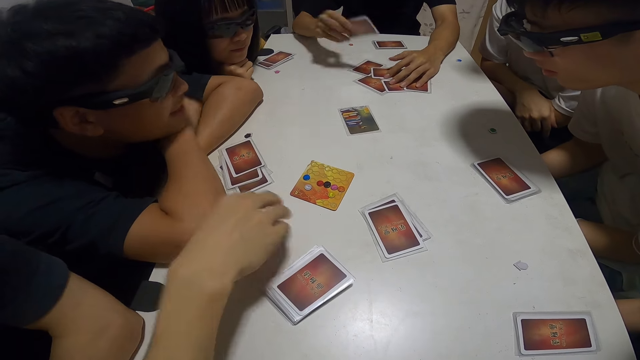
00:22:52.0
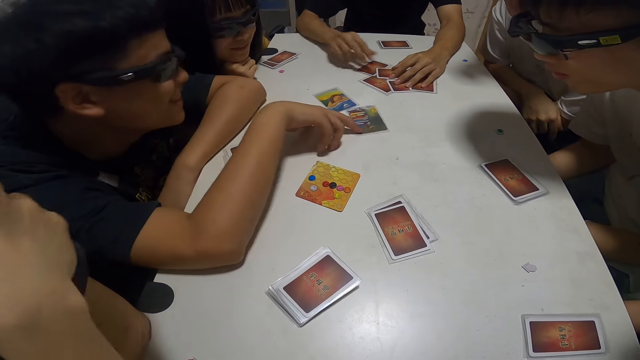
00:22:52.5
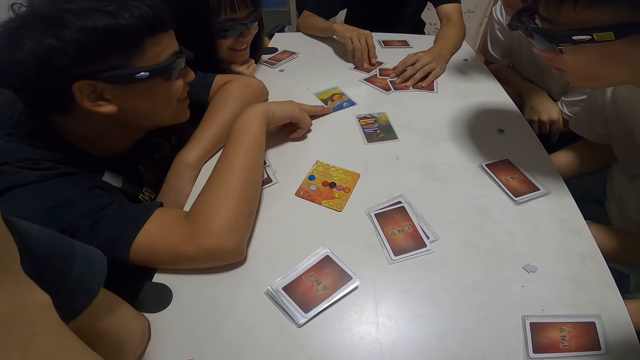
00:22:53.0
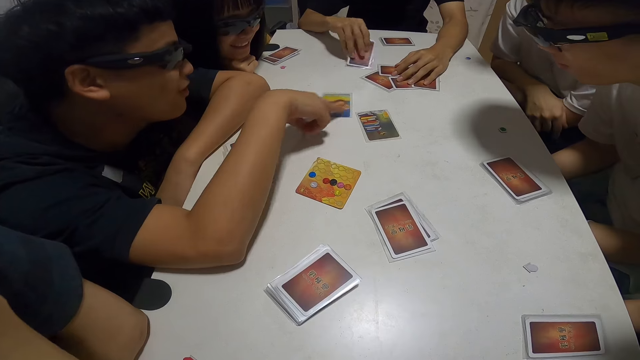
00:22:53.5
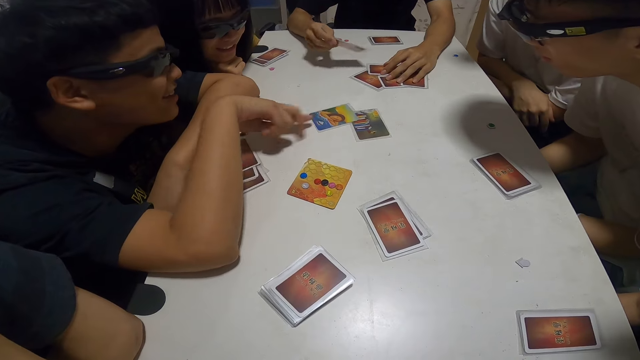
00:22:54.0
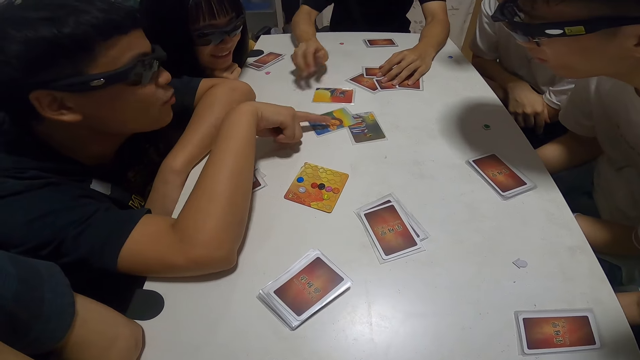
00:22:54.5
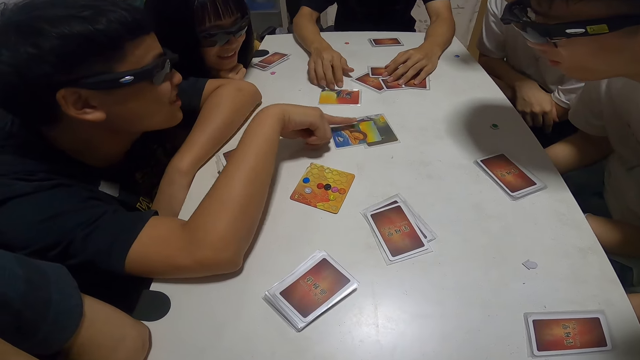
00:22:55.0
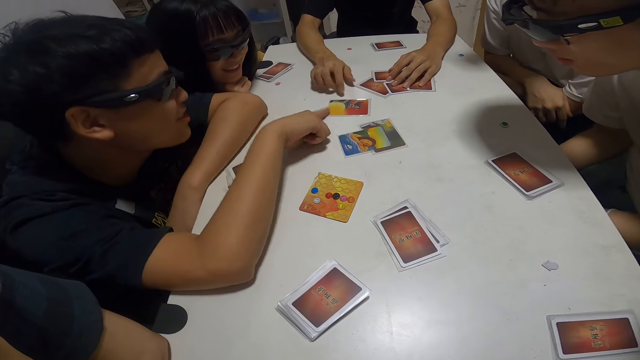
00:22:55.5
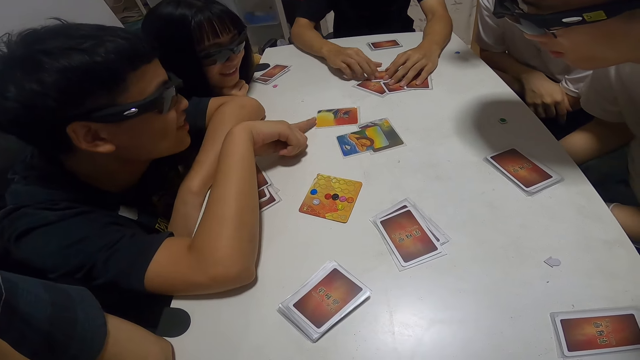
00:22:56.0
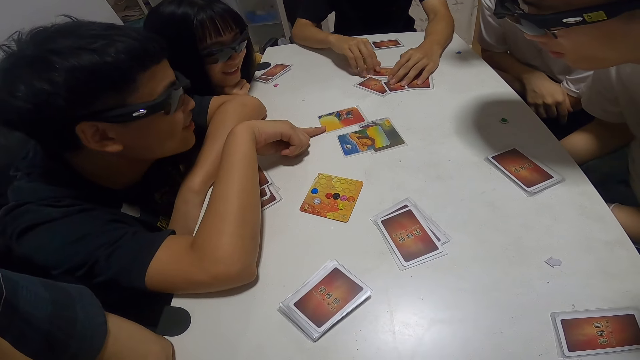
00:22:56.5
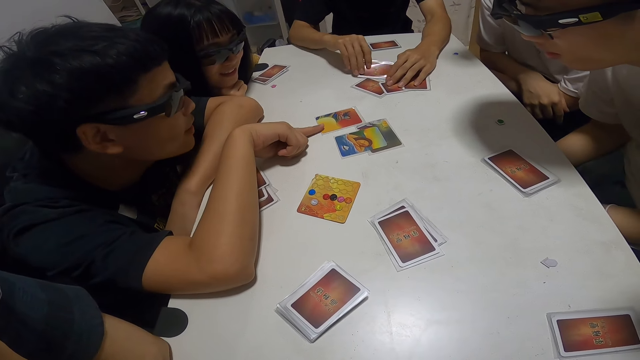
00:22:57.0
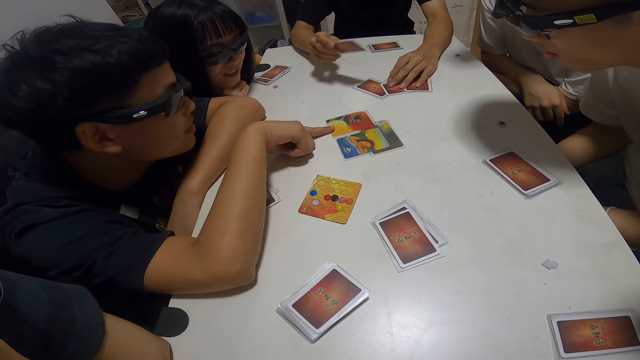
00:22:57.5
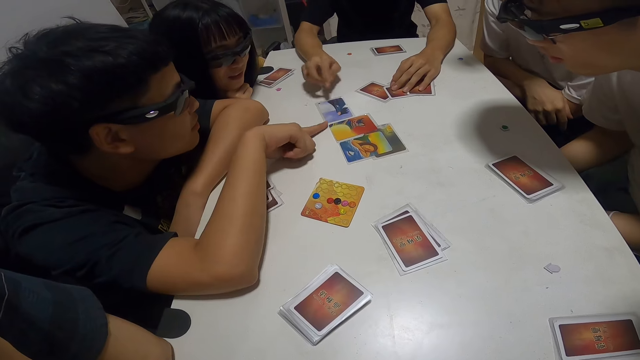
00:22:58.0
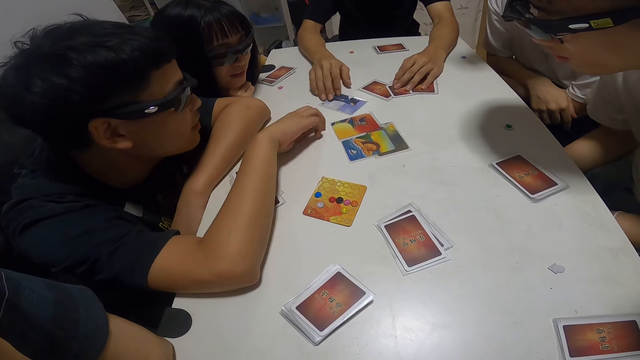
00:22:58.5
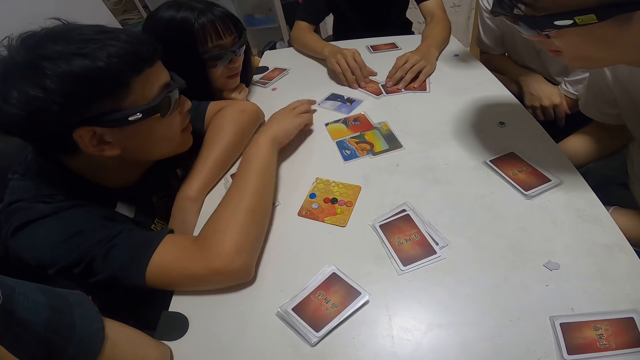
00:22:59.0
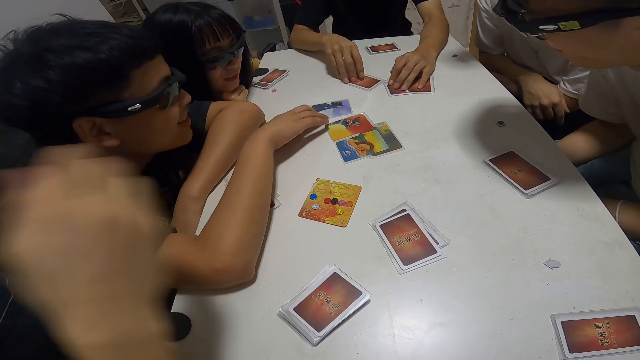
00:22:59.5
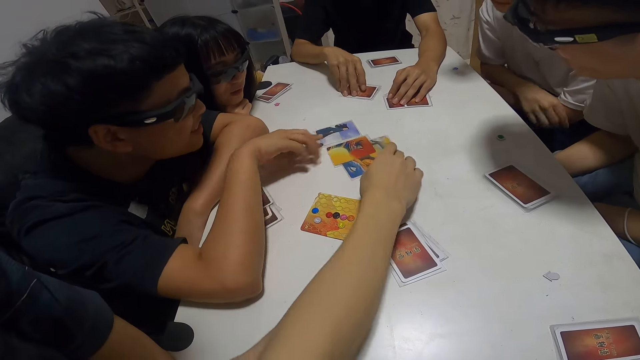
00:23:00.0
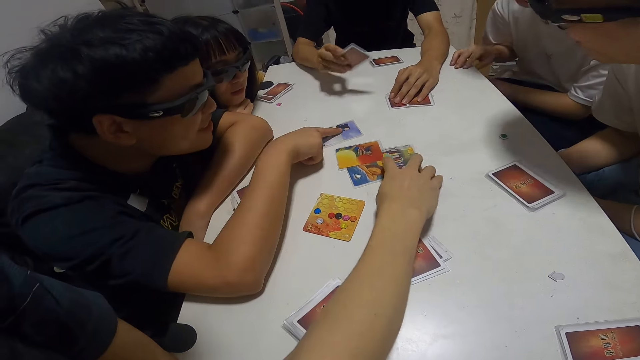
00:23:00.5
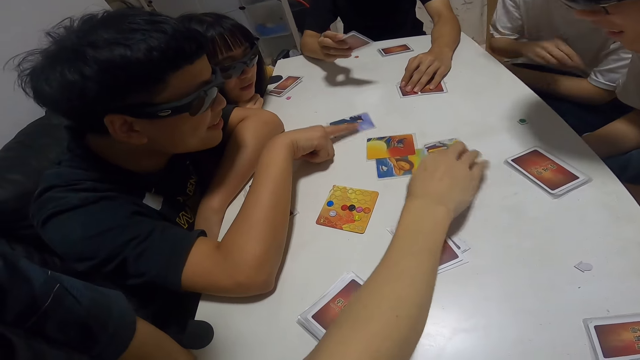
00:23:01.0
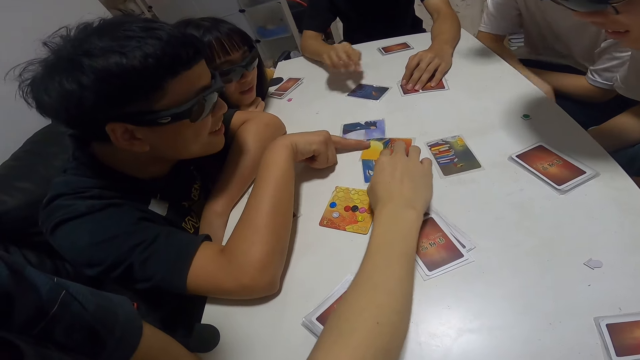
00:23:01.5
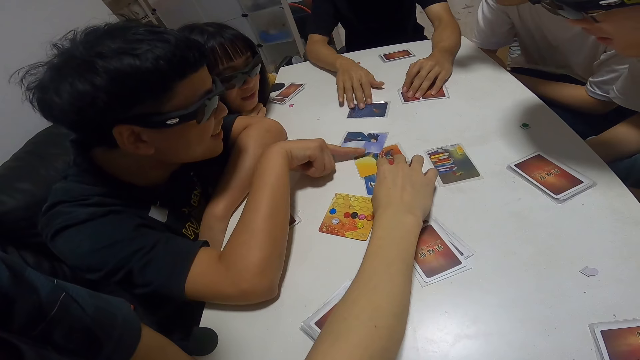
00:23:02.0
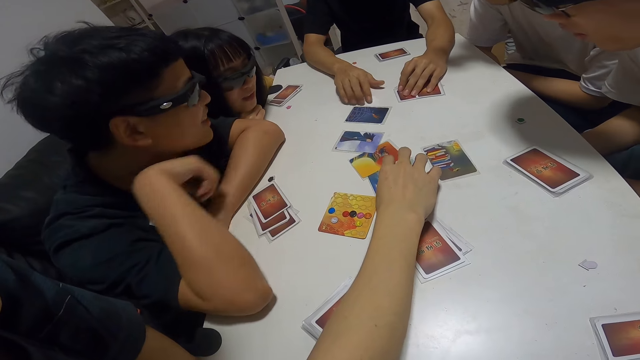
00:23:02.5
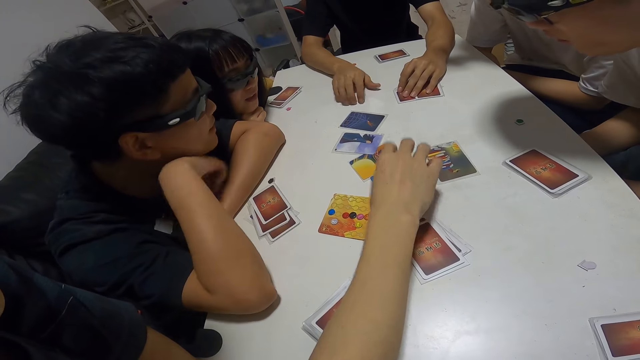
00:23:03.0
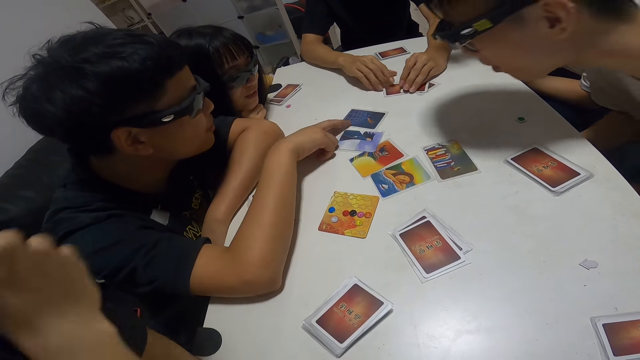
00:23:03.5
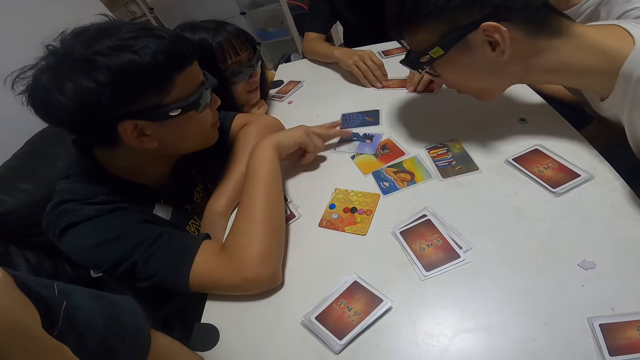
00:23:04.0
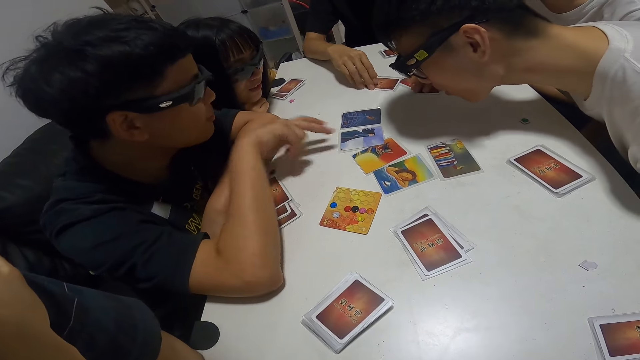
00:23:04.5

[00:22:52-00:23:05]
A man puts the cards at the table. Another man points on a card. A third man puts his finger on a card.

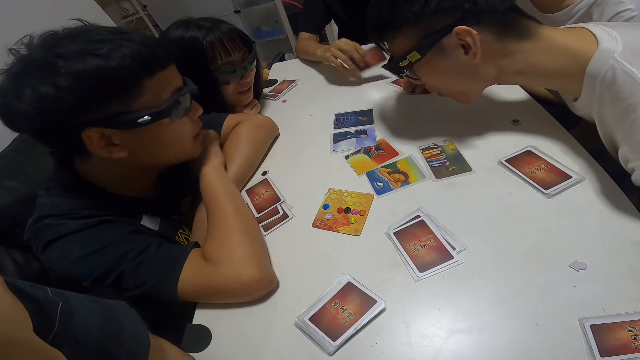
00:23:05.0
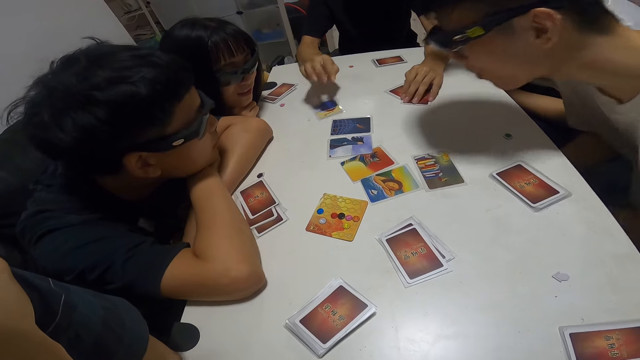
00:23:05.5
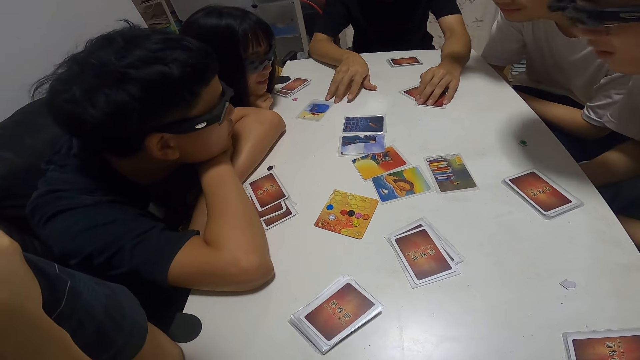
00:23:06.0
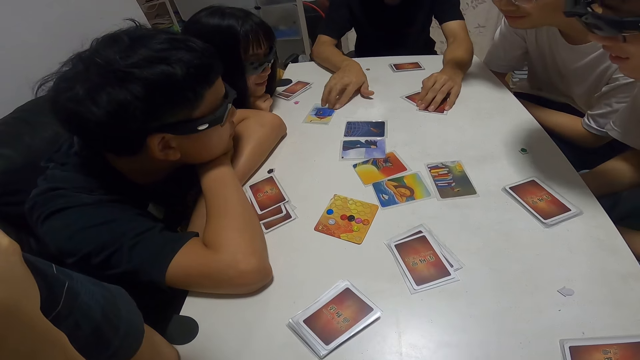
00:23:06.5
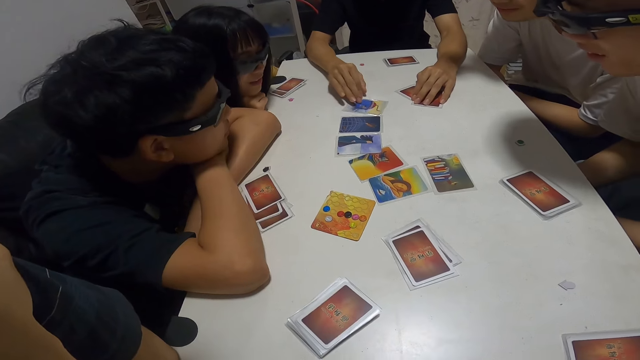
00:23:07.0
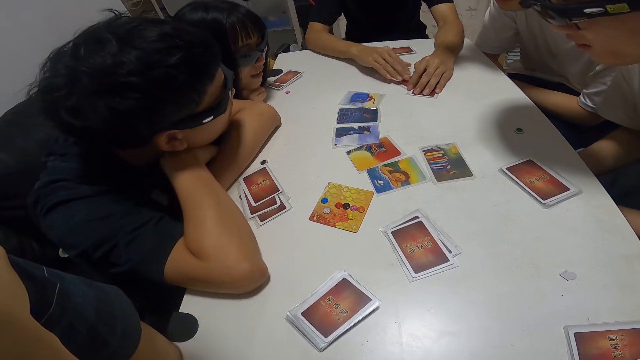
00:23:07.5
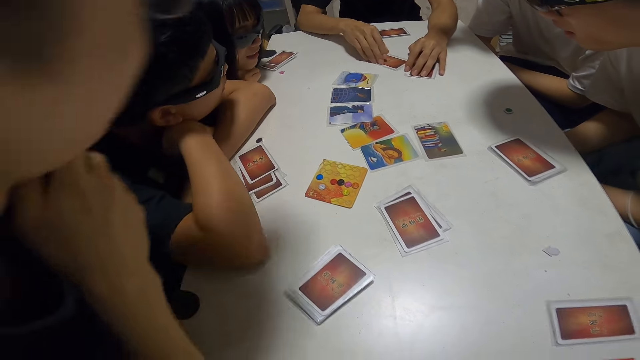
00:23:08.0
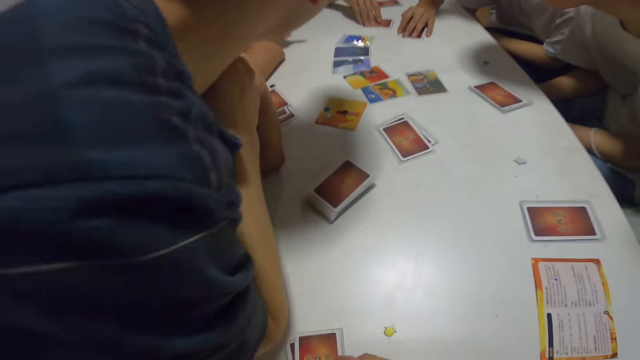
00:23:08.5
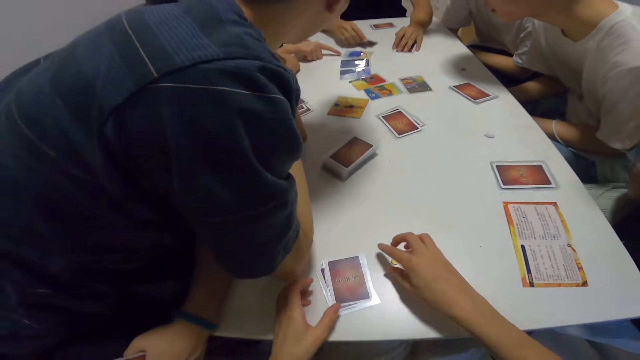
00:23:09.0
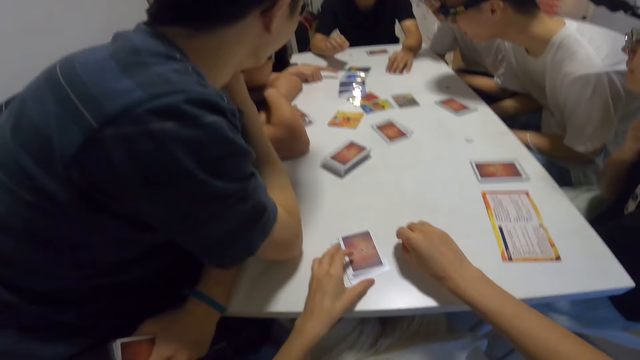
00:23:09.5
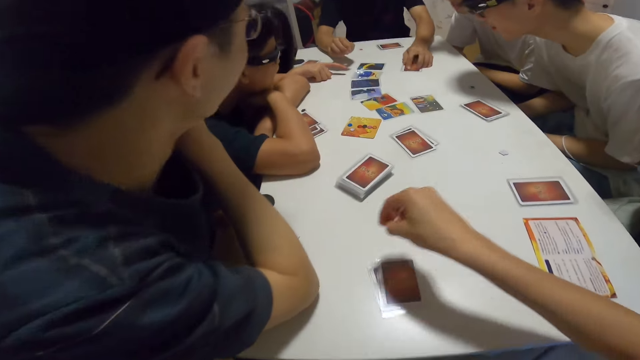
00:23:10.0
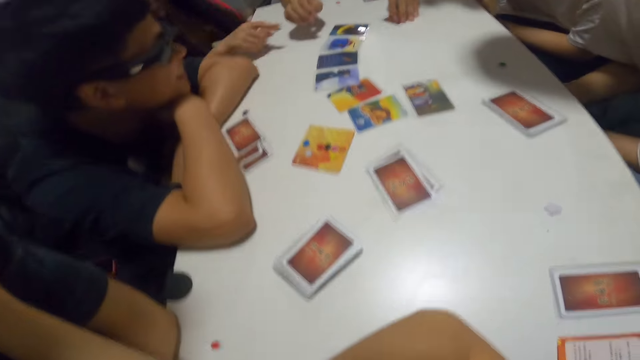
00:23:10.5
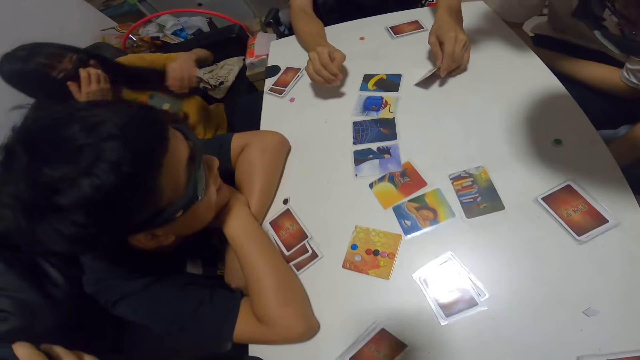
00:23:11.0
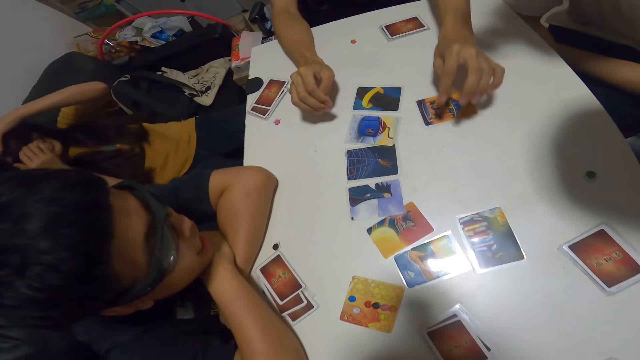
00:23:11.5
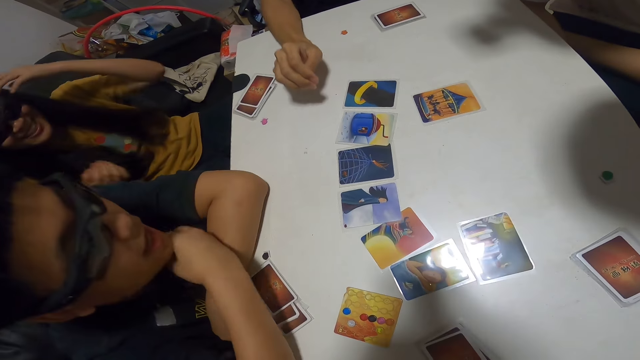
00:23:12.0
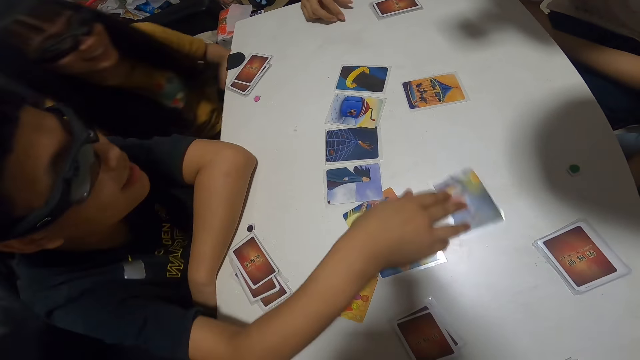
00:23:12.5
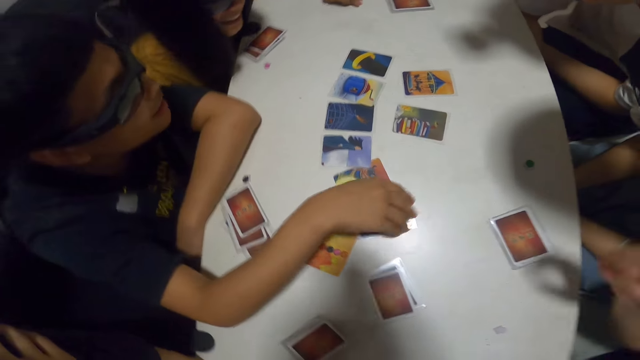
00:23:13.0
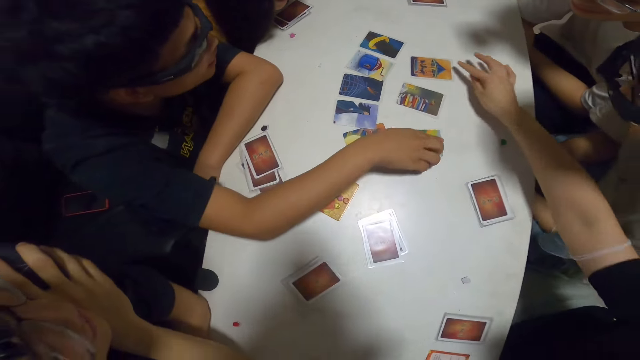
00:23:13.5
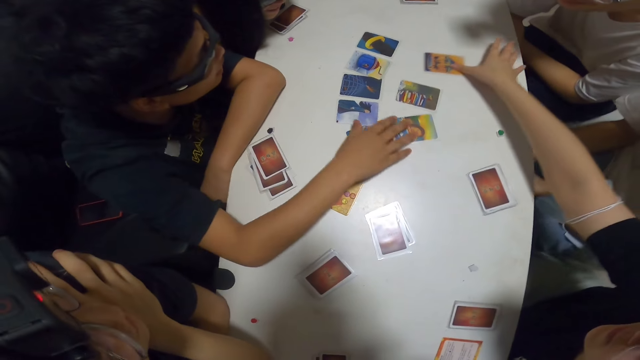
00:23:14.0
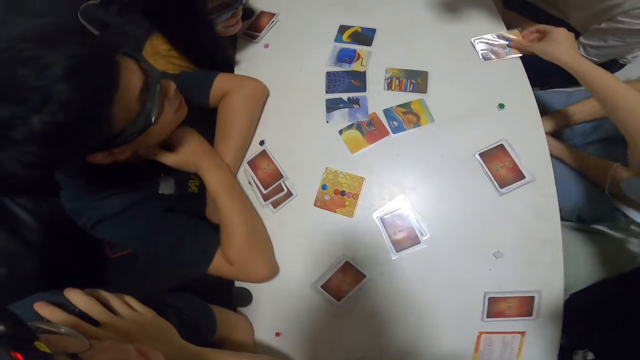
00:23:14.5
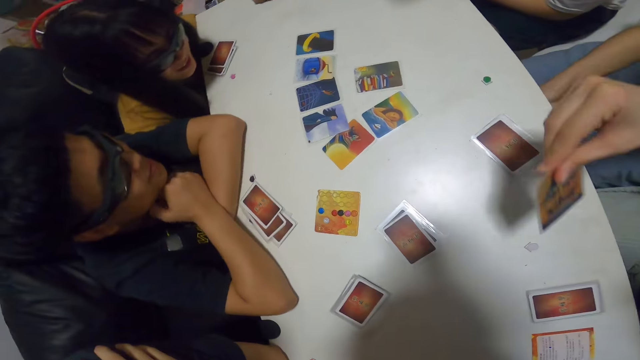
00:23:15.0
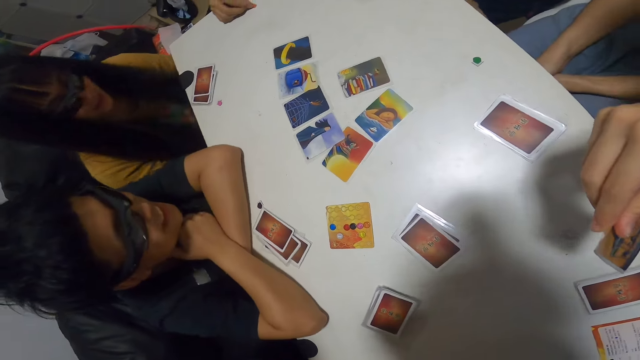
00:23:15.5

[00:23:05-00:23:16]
A man arranges the cards on the table. Another man places his hand on the cards. A woman picks up a card.
